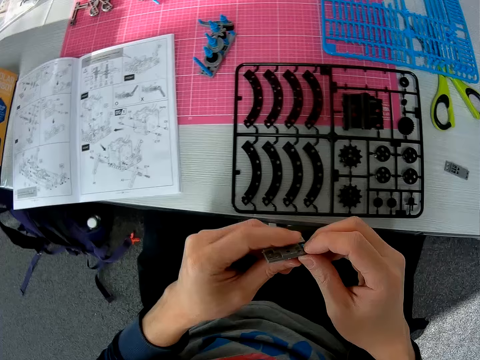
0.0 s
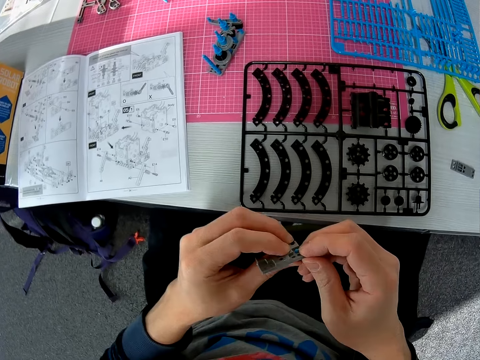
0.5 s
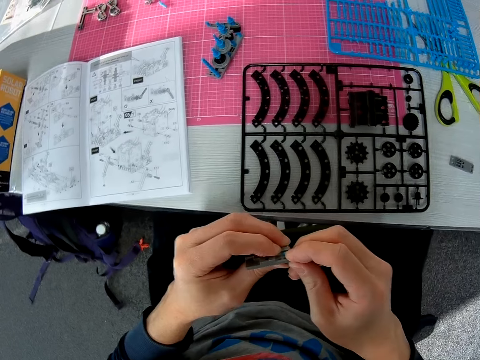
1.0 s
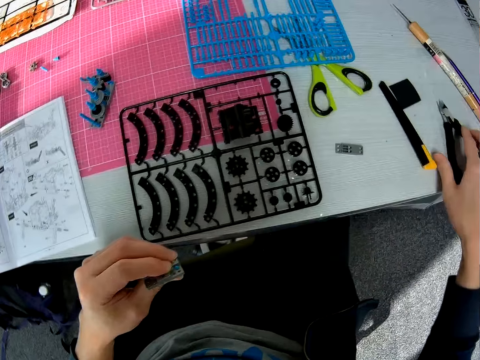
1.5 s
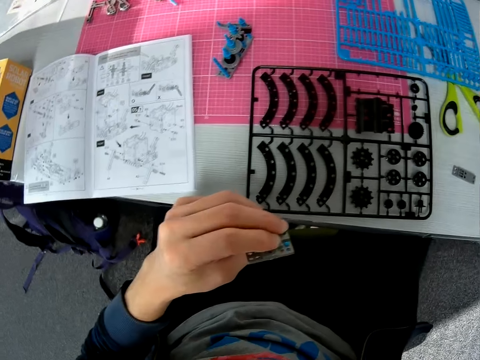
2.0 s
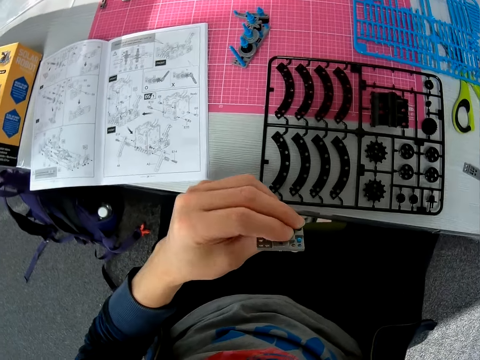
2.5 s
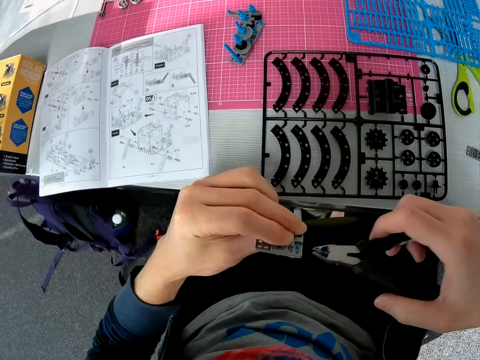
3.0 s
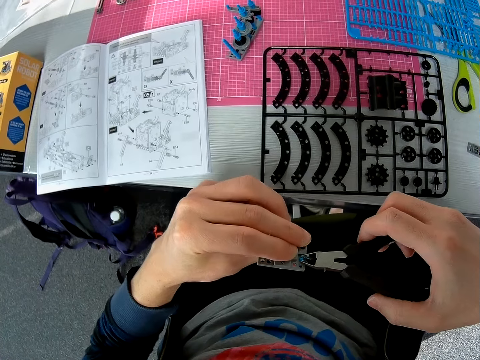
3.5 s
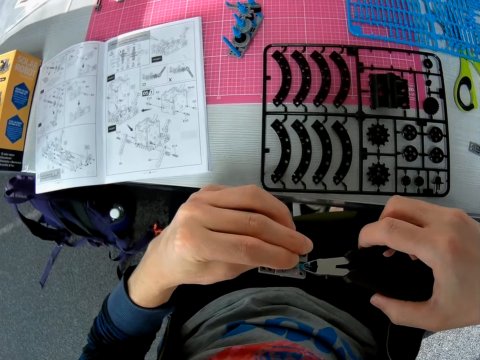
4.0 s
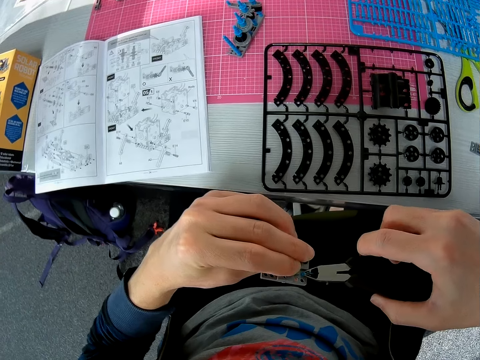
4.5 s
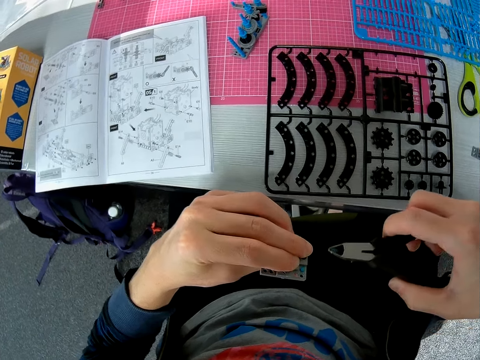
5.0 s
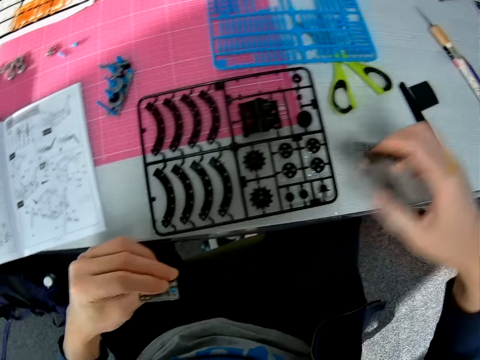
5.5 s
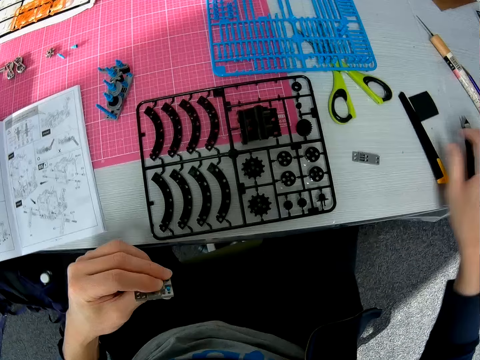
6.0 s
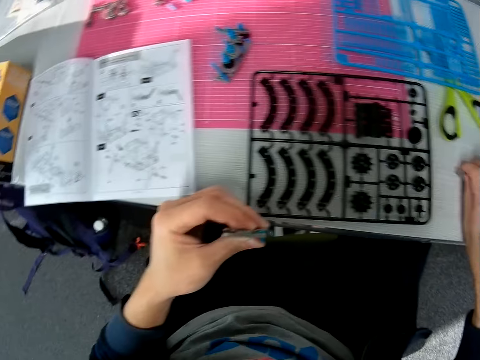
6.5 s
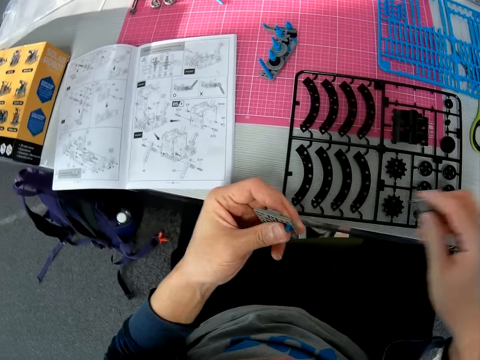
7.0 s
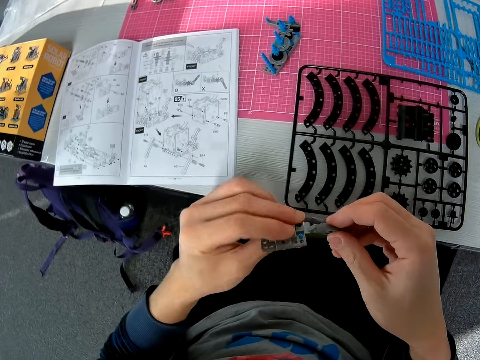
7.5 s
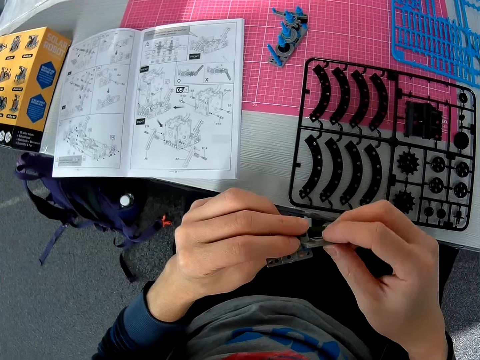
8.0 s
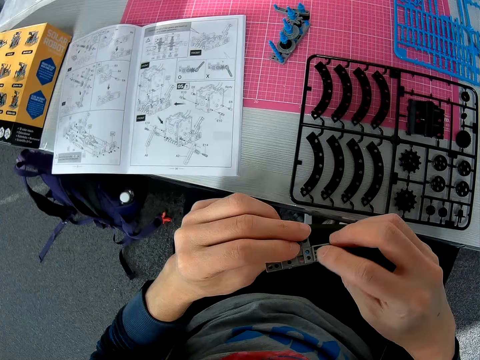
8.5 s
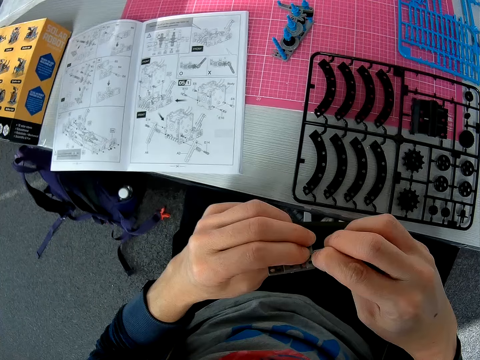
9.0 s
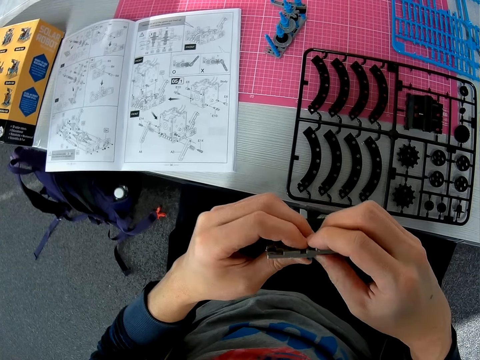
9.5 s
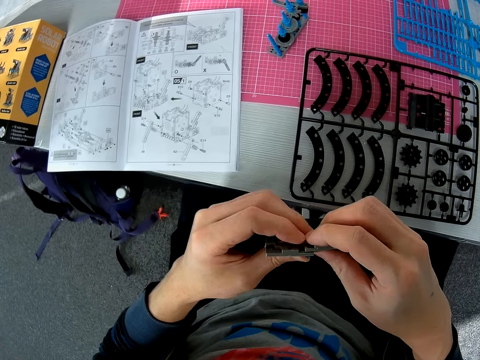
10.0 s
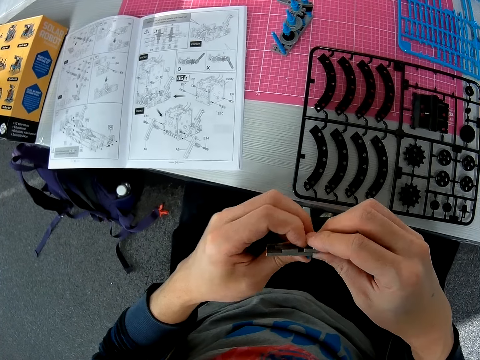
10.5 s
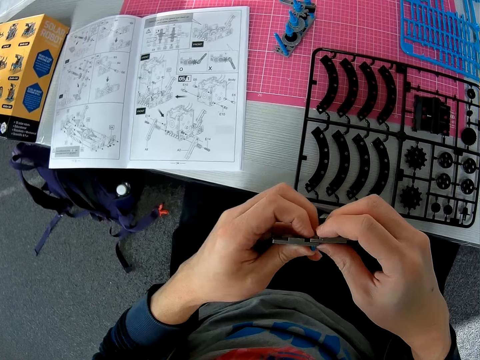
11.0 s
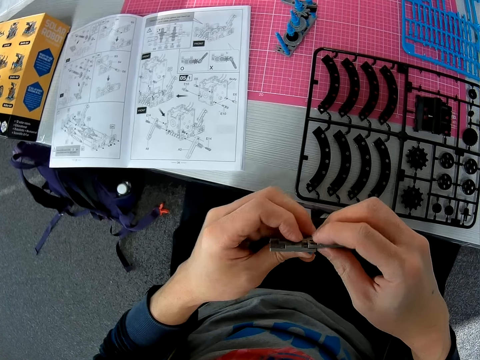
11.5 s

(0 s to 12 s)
The camera wearer works on an object with both hands. He holds part of a solar robot. He picks a pair of pliers from a table in front of him with his right hand. He pushes something with the pliers. He uses the pair of pliers on the object in his left hand. He drops the pair of pliers on the table with his right hand. He picks another object from the table with his right hand. He fixes the objects in his right and his left hand together. He inserts the part of the solar robot.

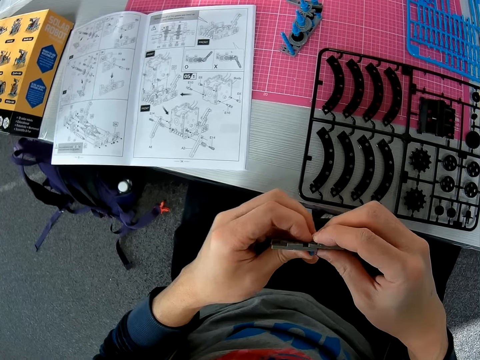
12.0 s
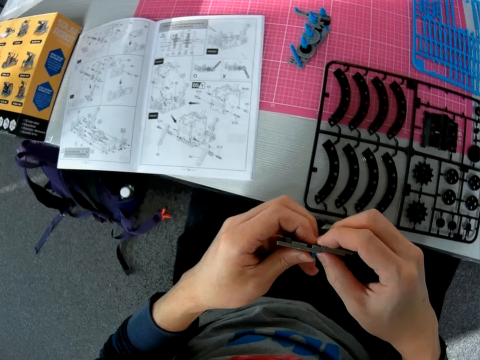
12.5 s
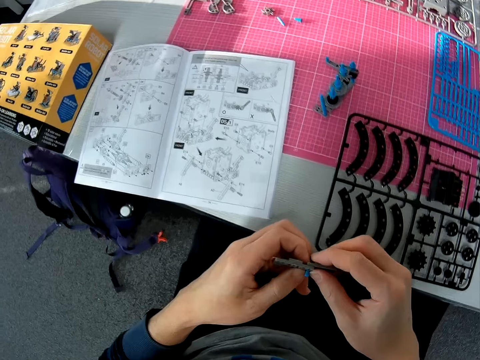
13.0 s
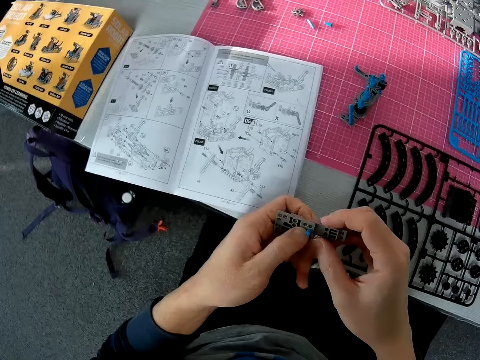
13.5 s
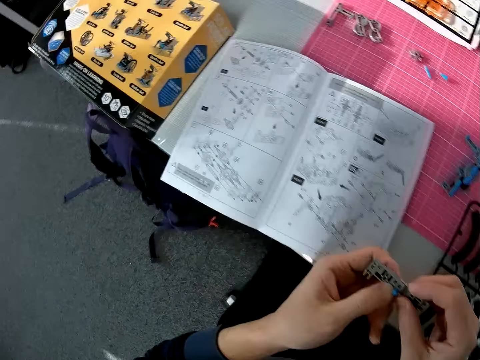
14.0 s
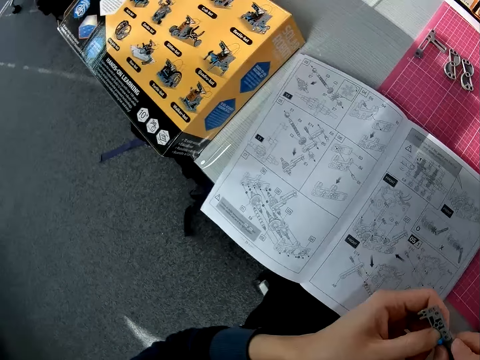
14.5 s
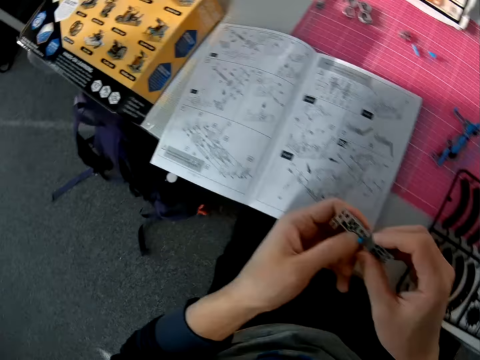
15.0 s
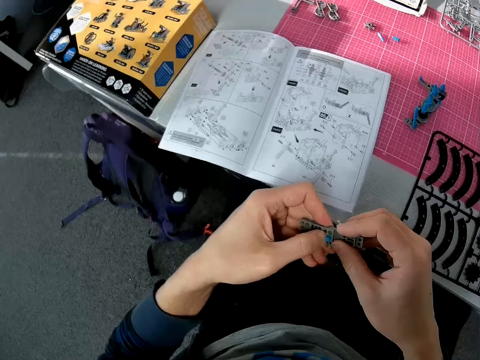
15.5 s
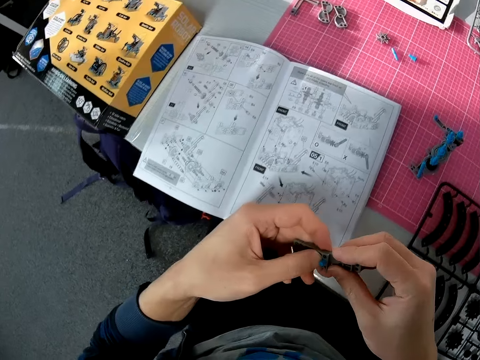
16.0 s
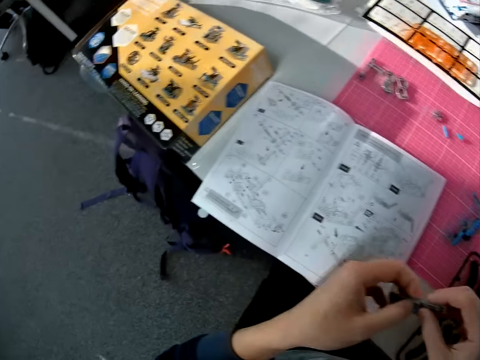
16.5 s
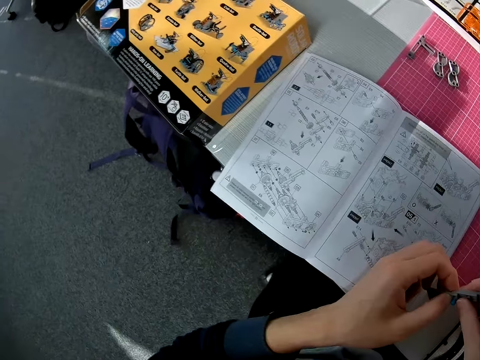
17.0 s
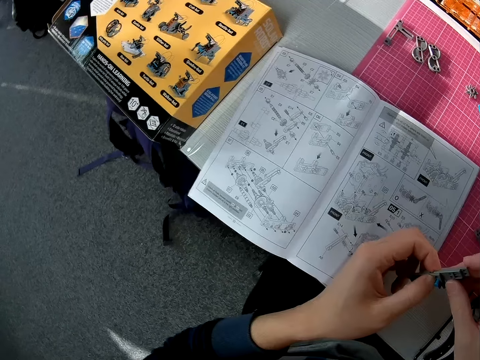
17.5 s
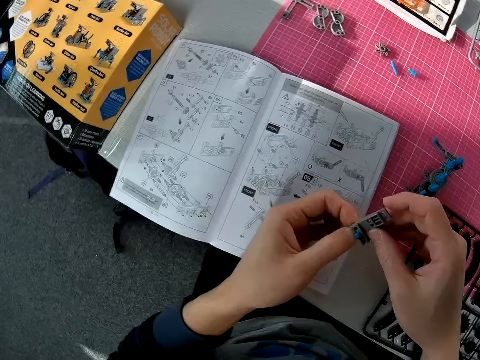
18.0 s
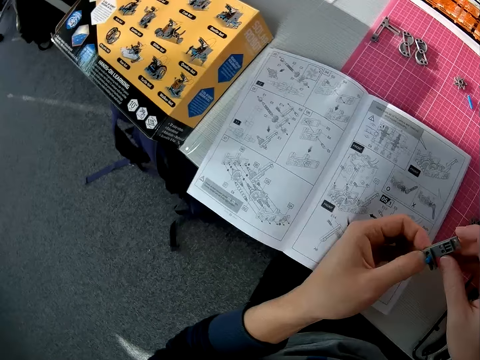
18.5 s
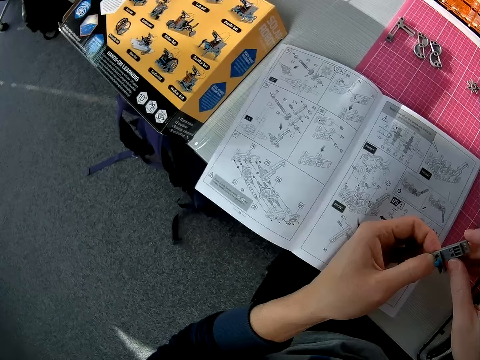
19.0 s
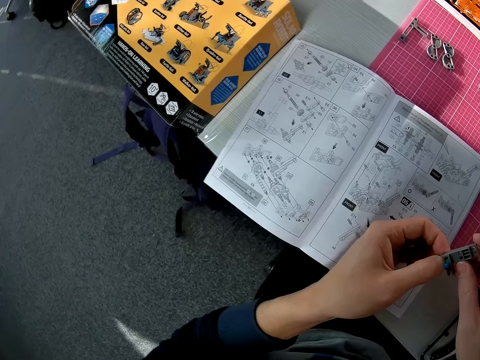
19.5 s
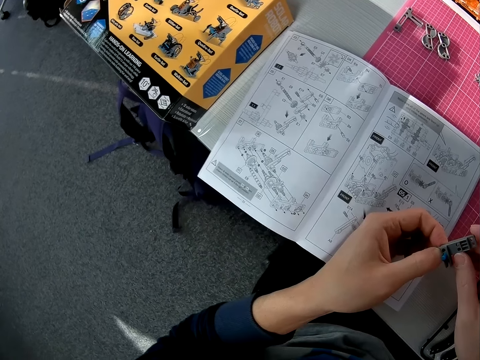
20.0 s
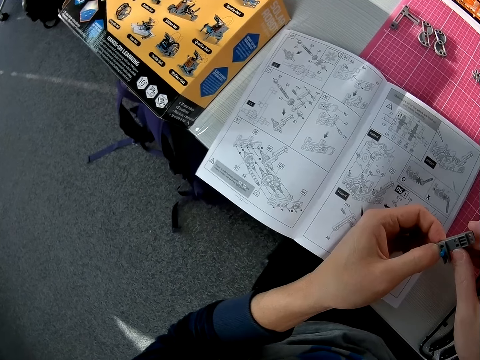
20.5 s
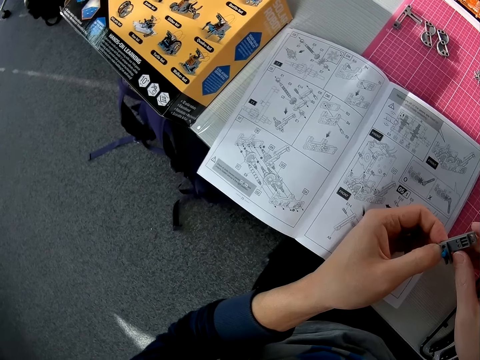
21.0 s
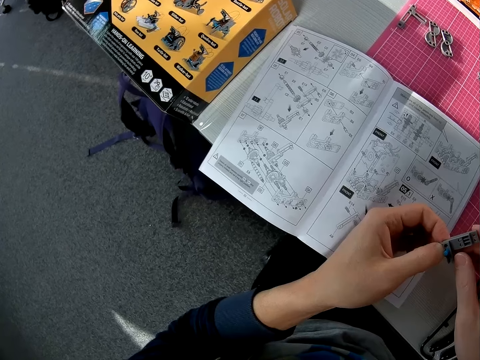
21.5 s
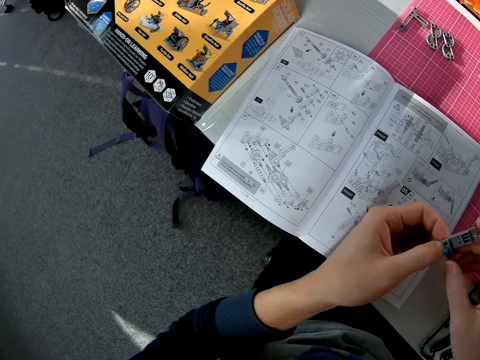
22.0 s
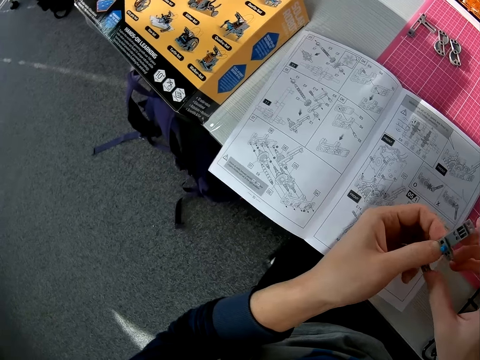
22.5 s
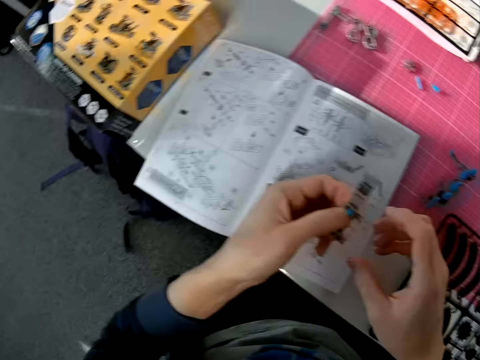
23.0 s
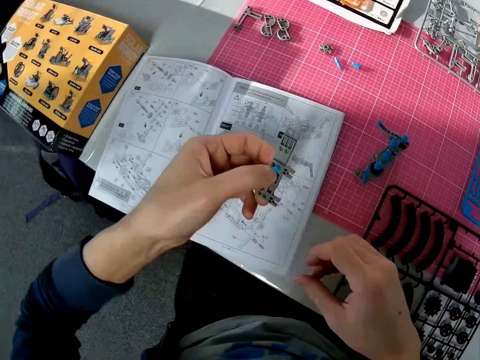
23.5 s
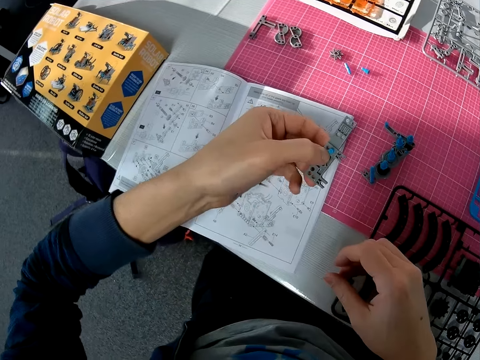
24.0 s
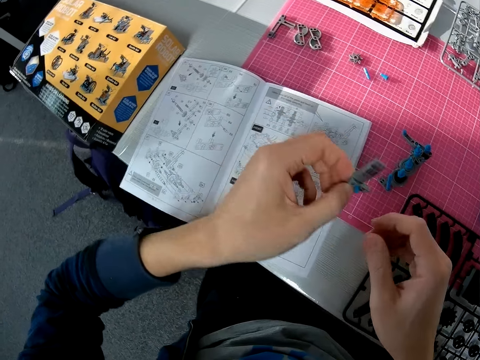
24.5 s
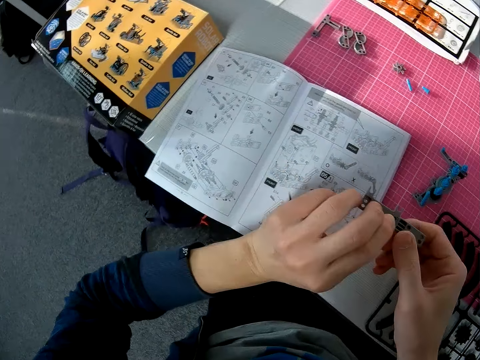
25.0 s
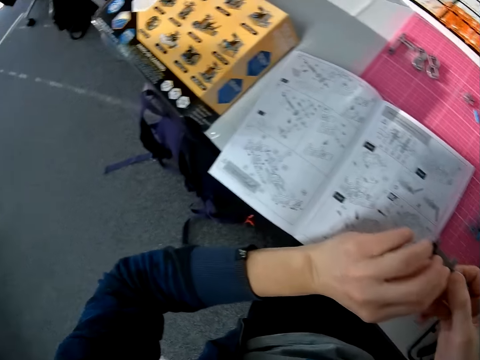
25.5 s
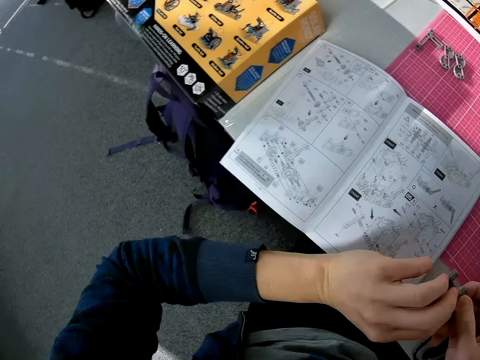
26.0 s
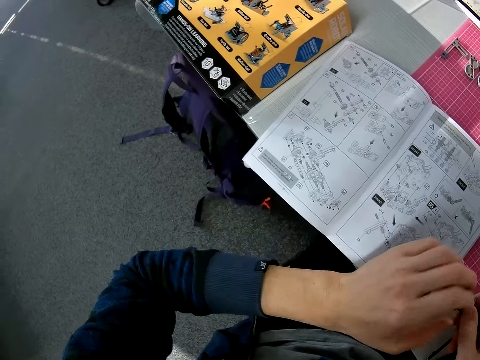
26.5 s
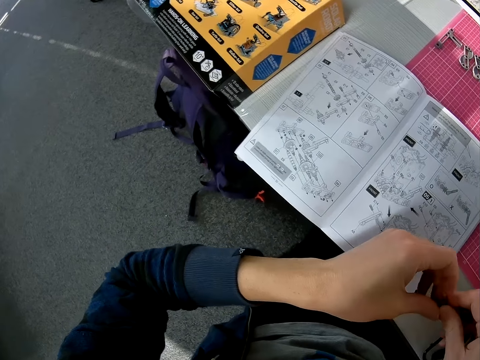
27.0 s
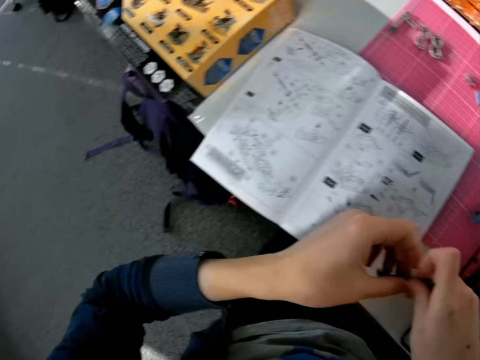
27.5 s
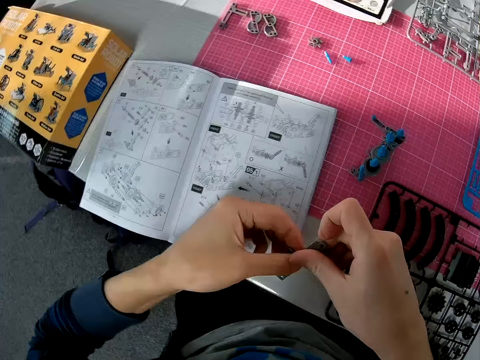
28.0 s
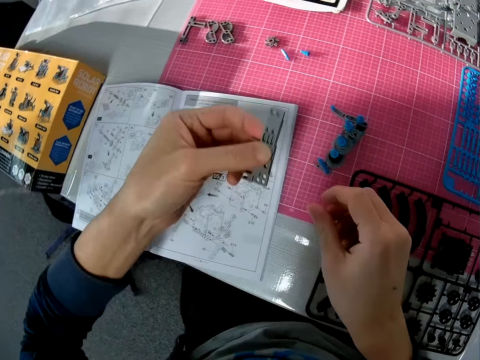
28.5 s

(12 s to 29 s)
The camera wearer moves the solar robot parts. They put a hand on the table. They remove a finger from the solar robot part. They lift the solar robot part. They turn the solar robot parts. They hold the solar robot part. They remove a hand from the solar robot part.
